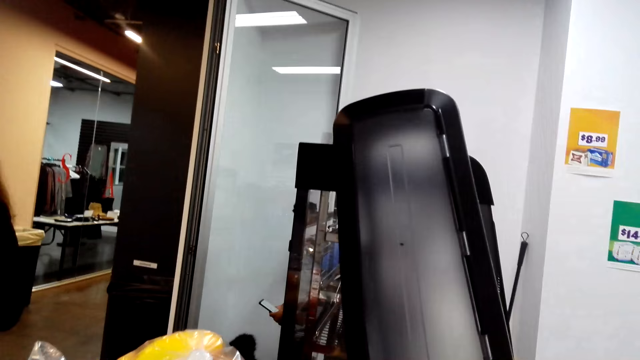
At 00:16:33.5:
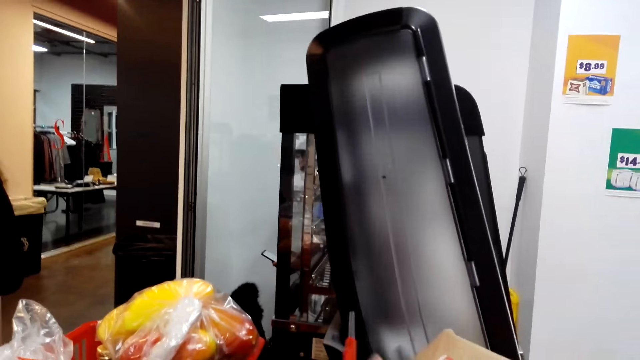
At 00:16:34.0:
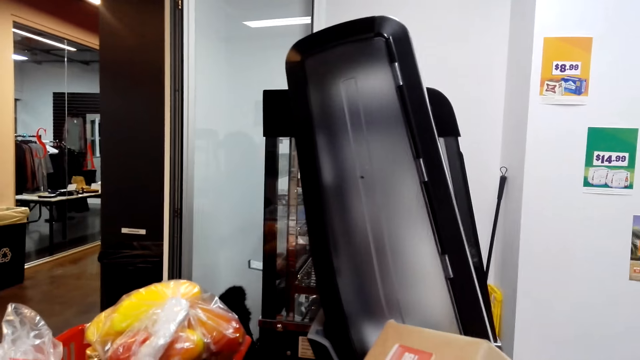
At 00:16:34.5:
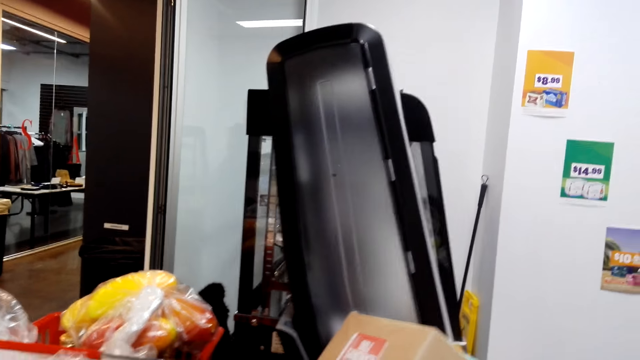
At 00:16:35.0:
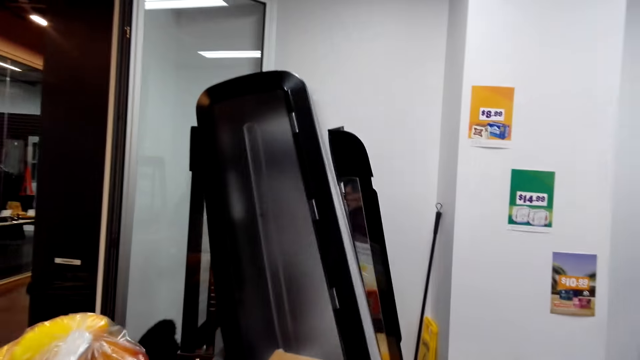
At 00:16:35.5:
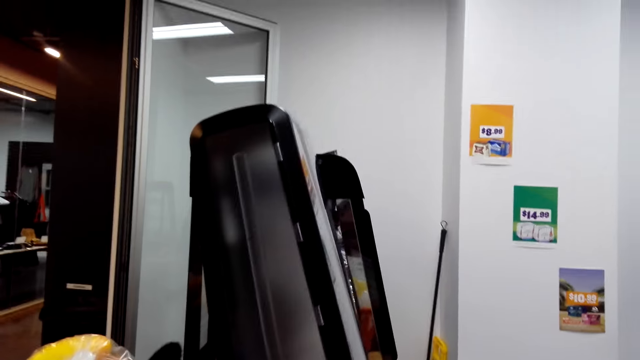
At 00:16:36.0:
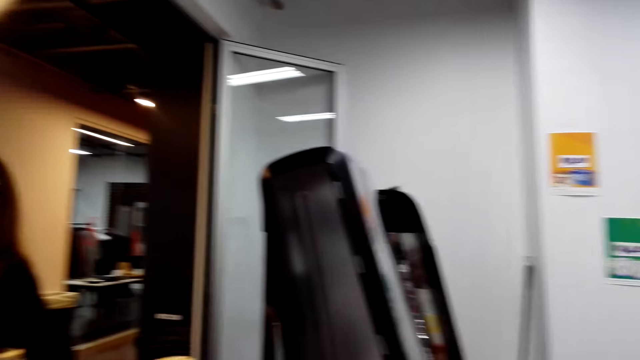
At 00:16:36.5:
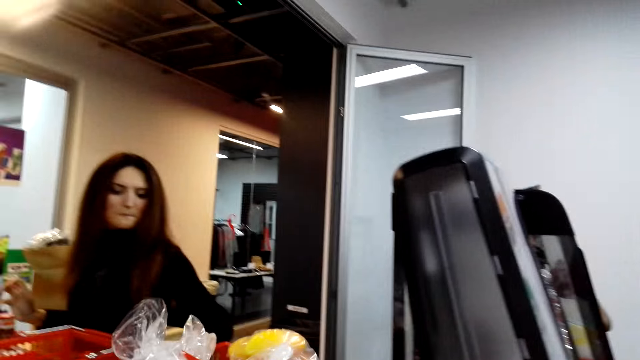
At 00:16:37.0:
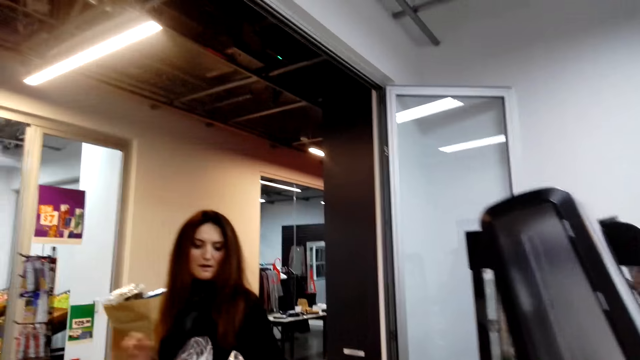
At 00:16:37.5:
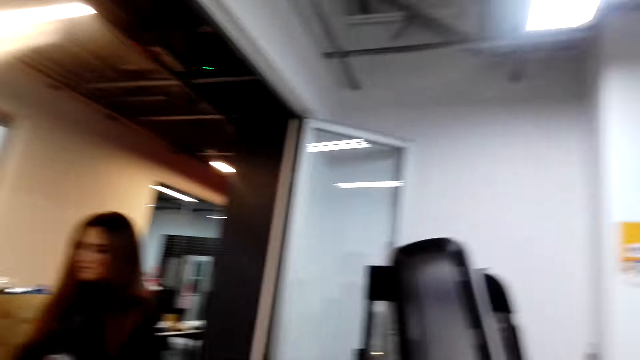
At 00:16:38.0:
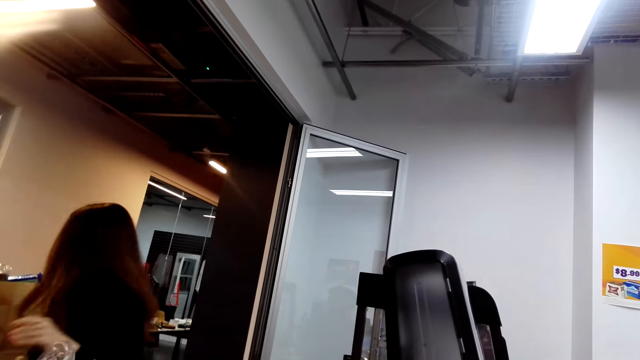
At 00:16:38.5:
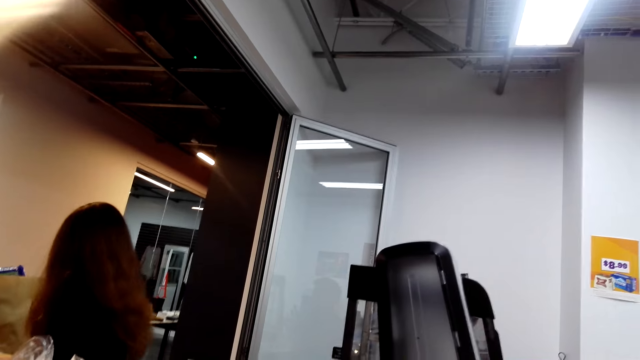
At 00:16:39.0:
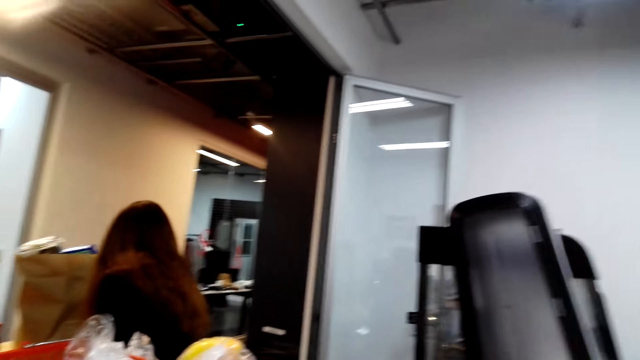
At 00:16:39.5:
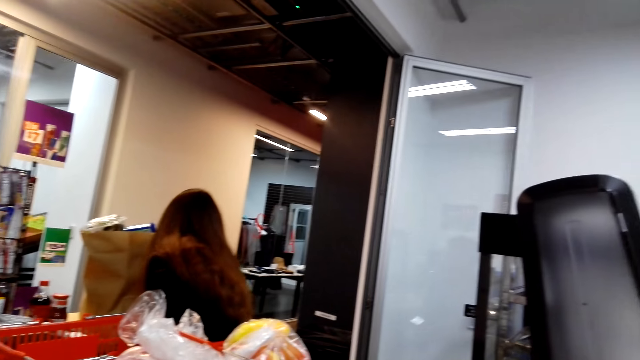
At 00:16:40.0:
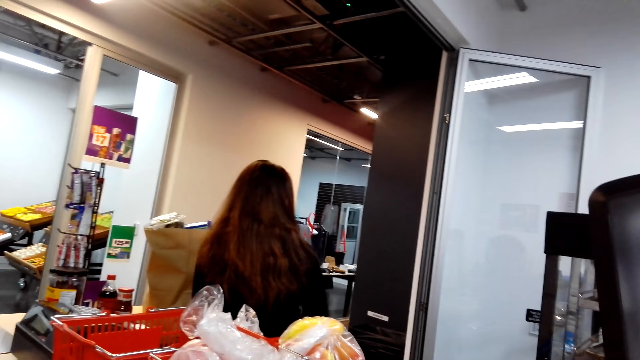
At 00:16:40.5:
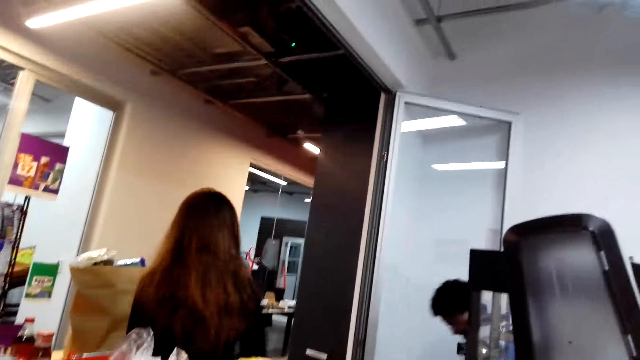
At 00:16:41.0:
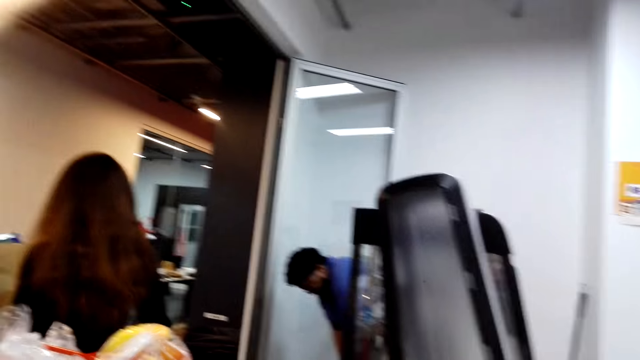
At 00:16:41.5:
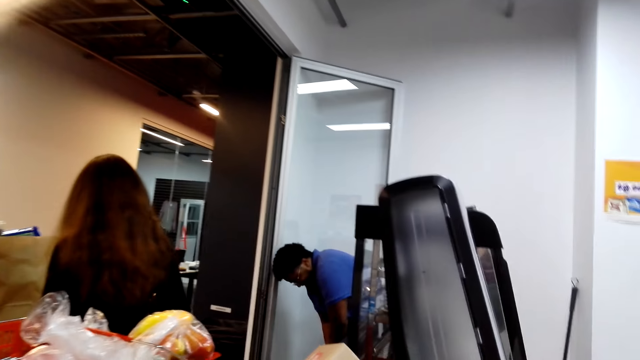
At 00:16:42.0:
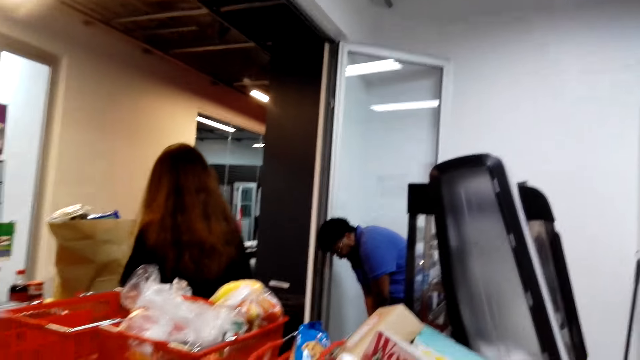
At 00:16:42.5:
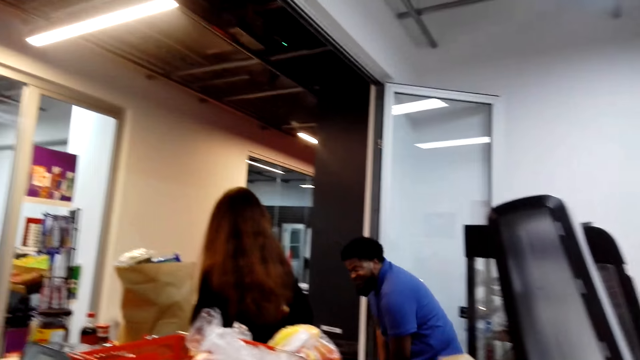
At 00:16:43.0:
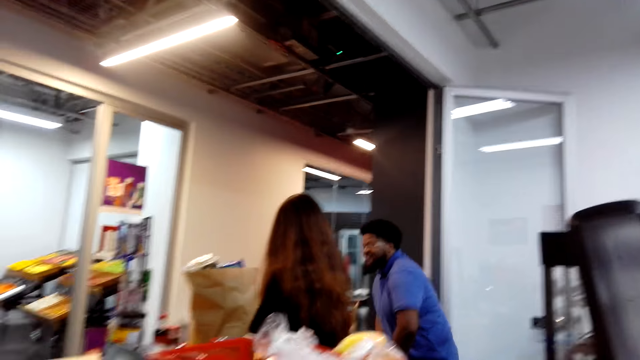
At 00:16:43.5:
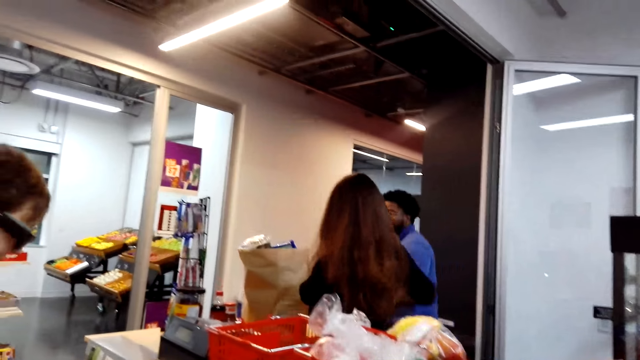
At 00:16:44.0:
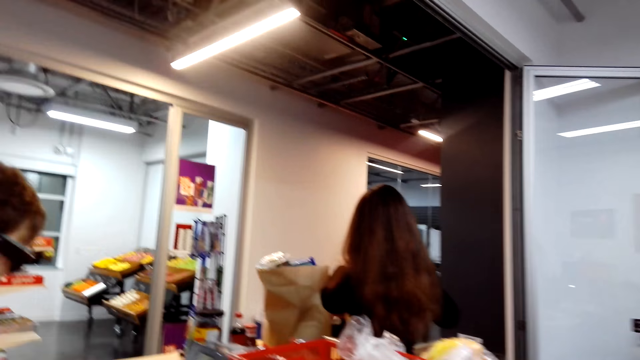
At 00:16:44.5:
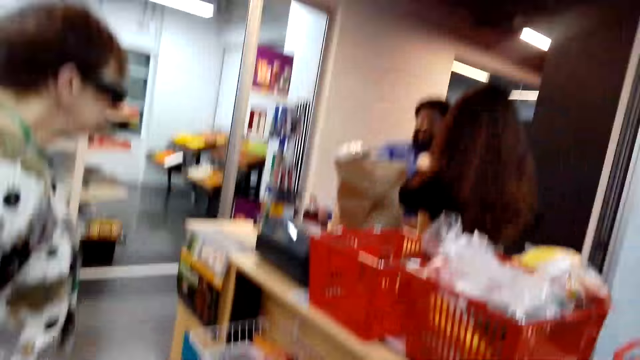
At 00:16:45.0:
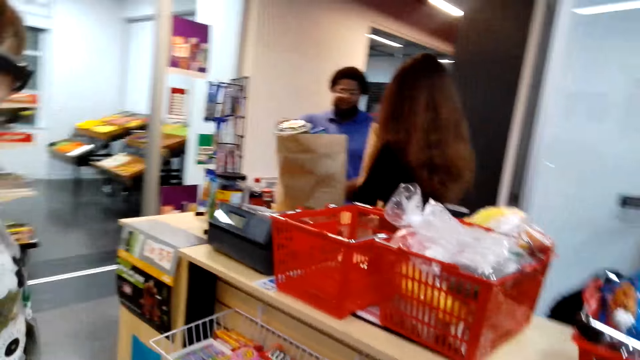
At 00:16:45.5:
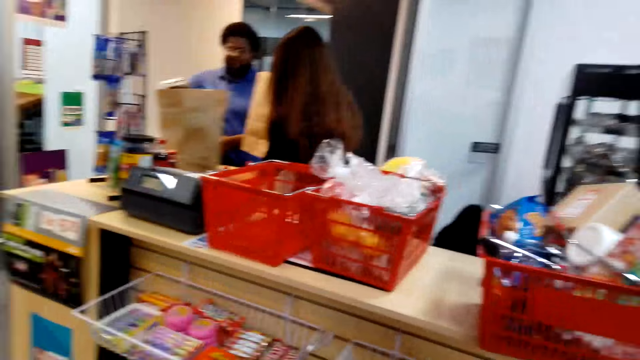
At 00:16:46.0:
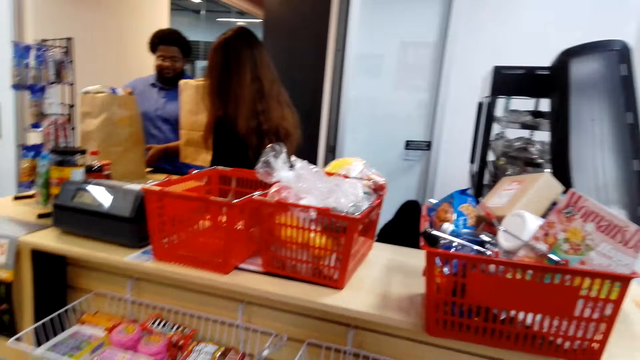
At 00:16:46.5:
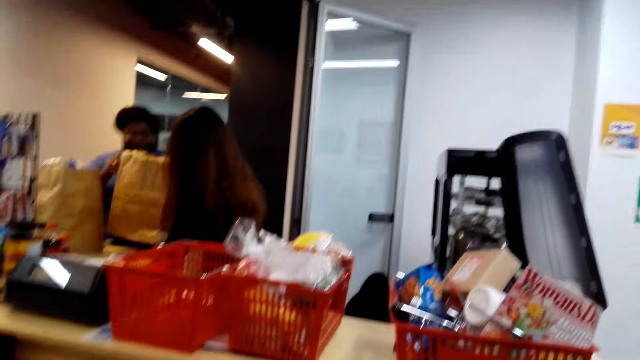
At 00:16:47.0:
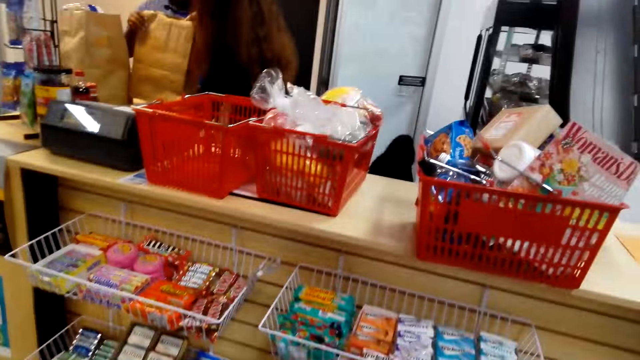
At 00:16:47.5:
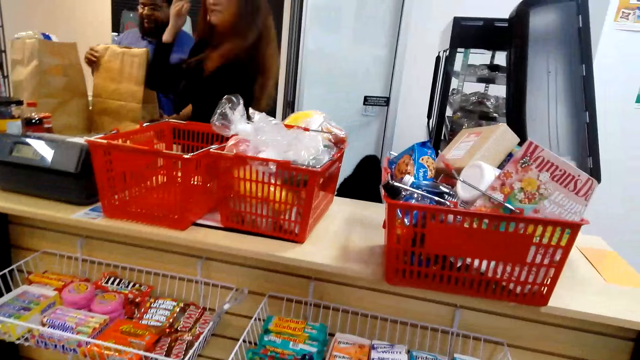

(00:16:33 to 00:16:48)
The camera wearer walks around in the store. A lady stands in the counter. A man walks around at the counter. Another lady stands in the store. The man pushes the bag away and holds khaki shopping bags on the counter.

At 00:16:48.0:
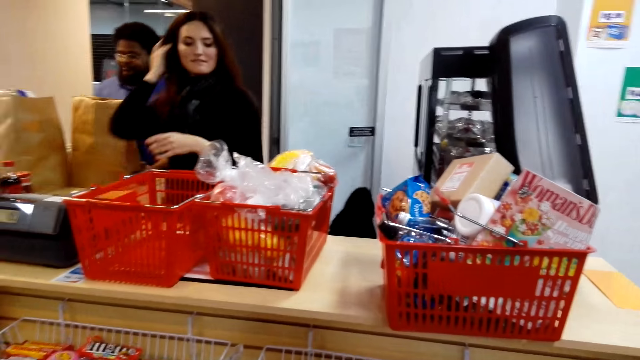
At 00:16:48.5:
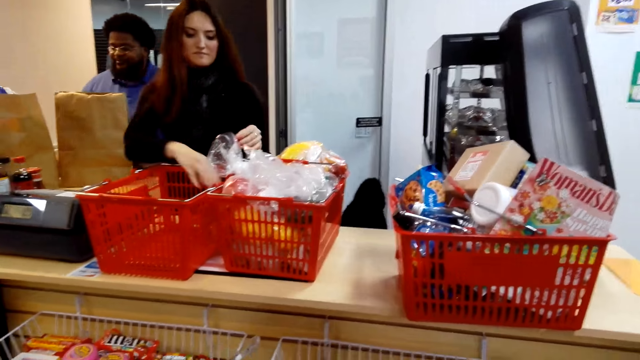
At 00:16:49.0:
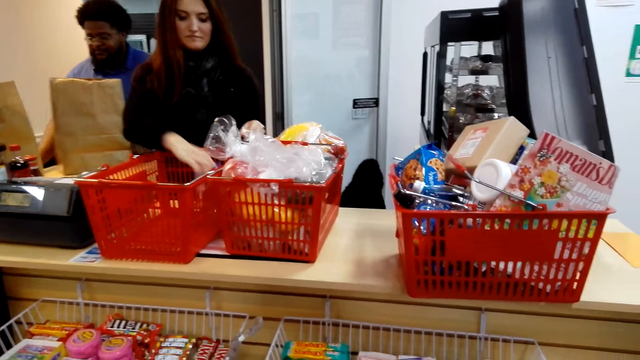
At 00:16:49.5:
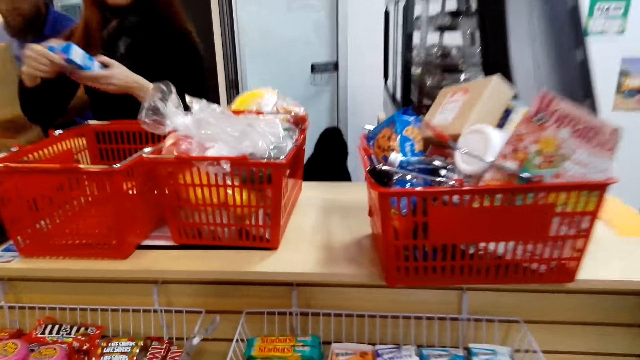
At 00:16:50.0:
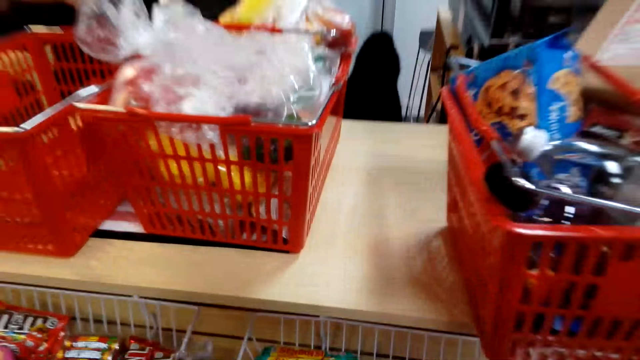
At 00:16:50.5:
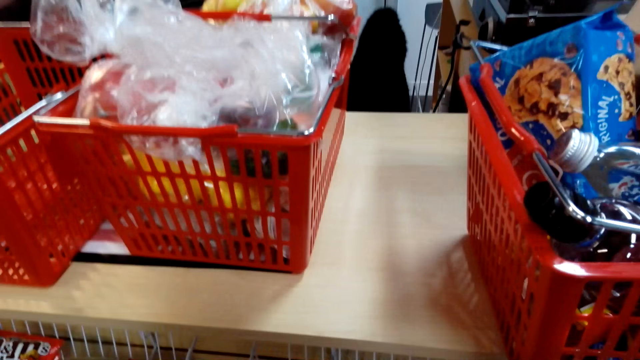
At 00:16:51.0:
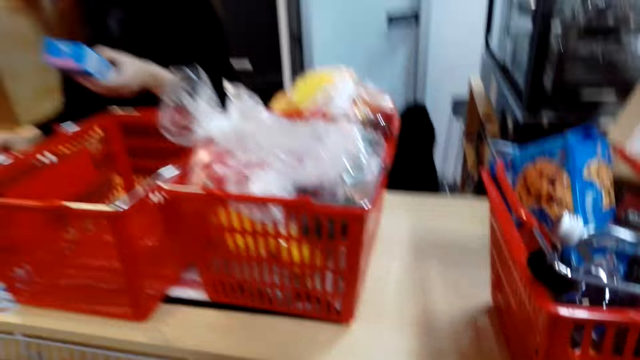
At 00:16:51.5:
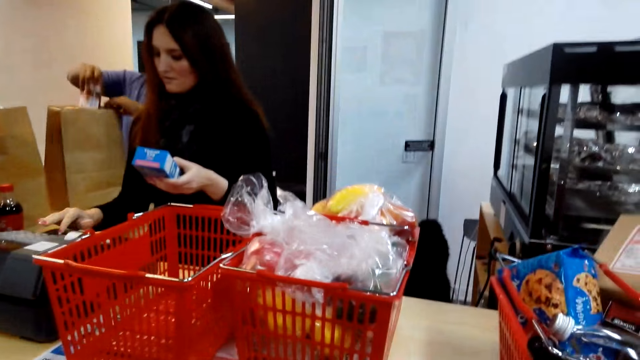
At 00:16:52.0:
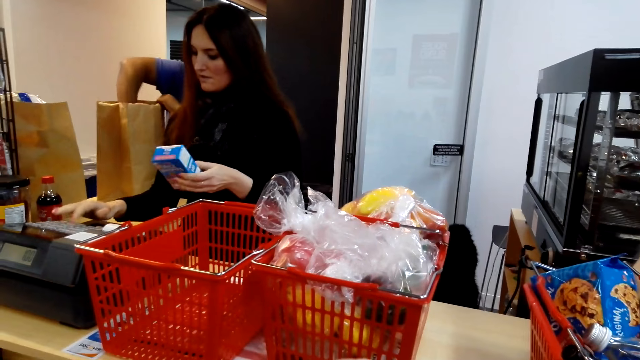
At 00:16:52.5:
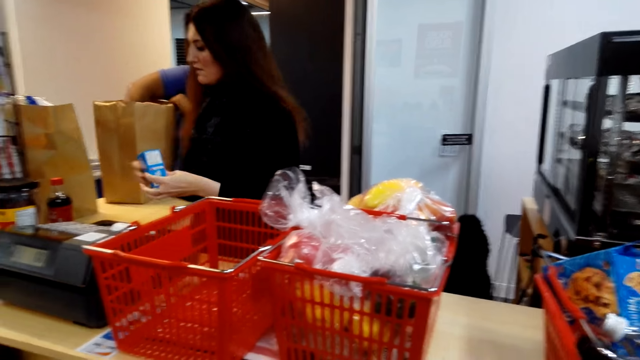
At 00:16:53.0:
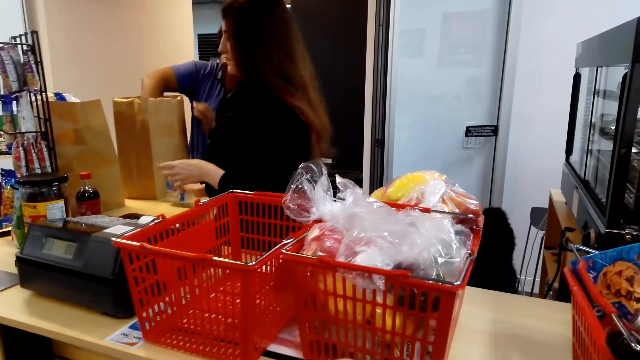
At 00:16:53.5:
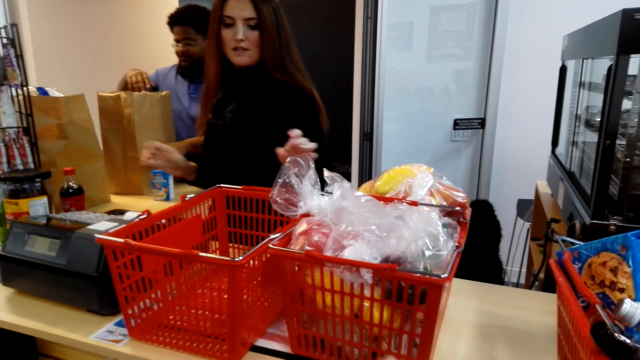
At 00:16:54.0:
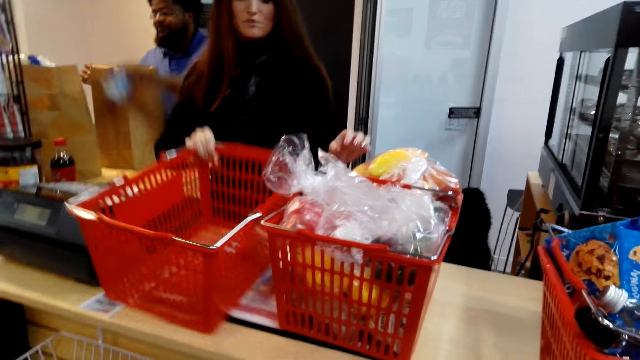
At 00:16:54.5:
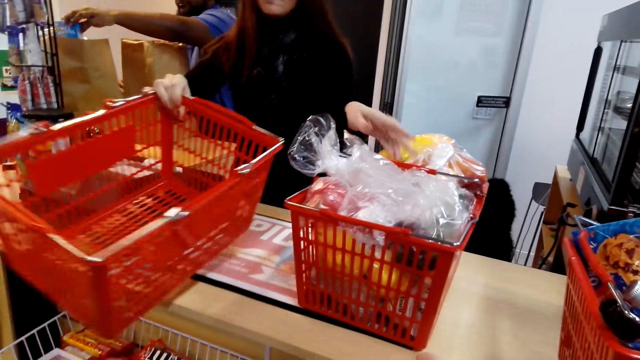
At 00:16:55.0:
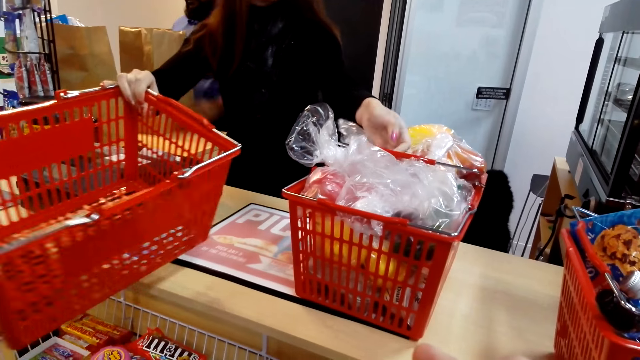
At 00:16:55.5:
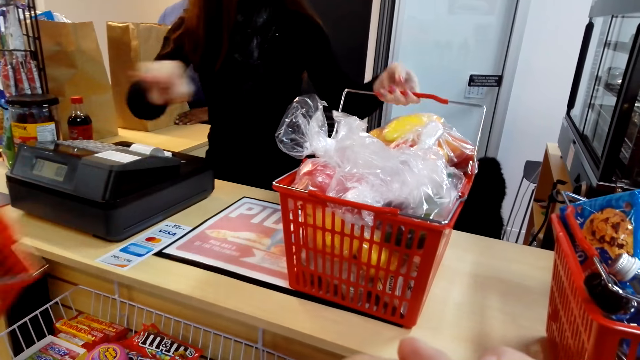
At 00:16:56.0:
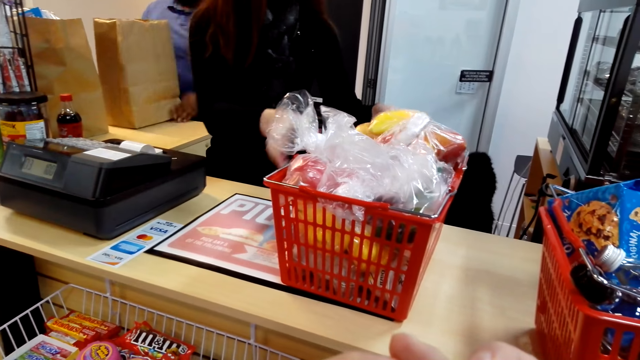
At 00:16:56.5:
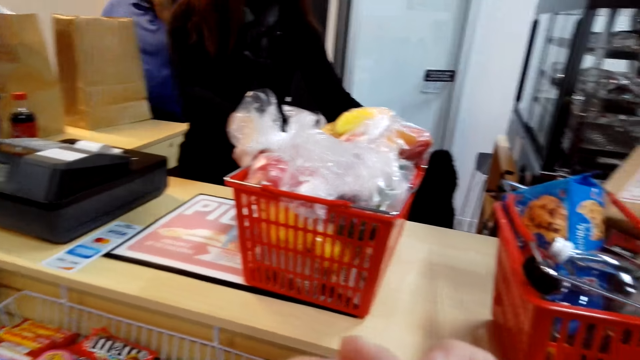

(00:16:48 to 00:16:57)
A lady keys in products at the cash register machine at the counter. She puts the item down. A man puts something in a khaki shopping bag. The lady gives another woman a shopping basket. The lady holds the shopping basket with the right hand at the counter. The lady moves the basket near her.
